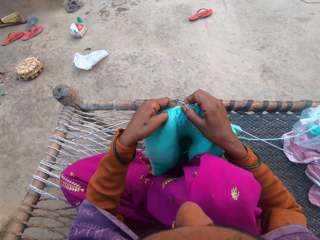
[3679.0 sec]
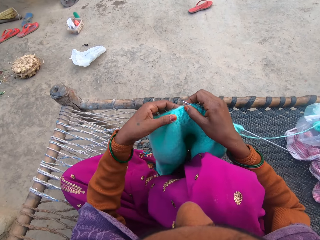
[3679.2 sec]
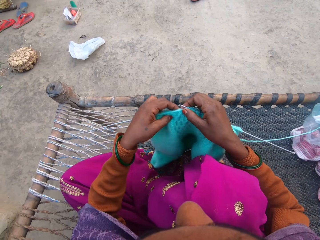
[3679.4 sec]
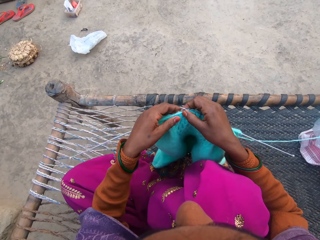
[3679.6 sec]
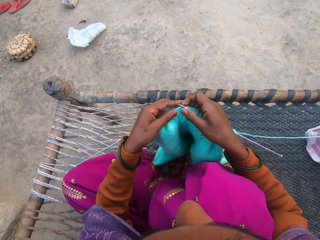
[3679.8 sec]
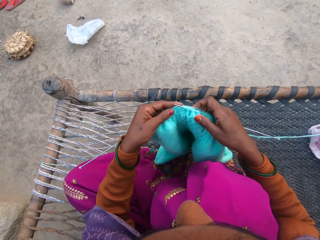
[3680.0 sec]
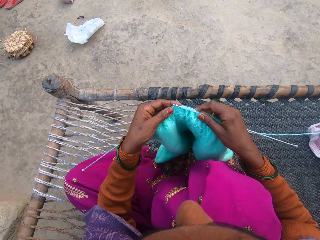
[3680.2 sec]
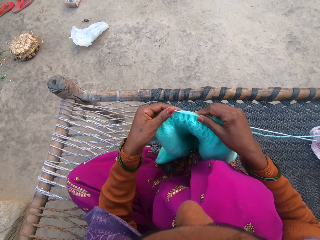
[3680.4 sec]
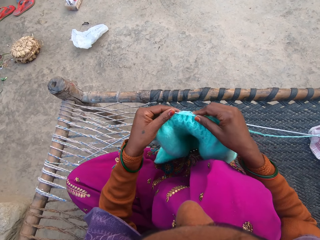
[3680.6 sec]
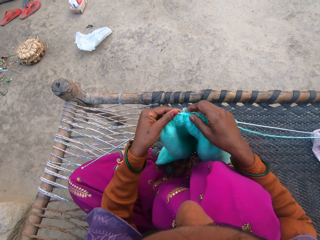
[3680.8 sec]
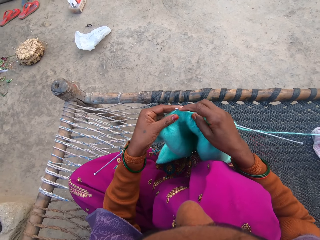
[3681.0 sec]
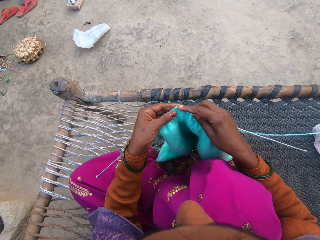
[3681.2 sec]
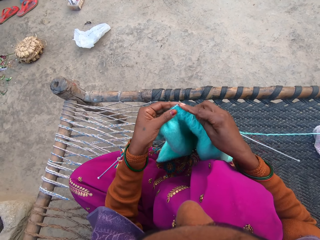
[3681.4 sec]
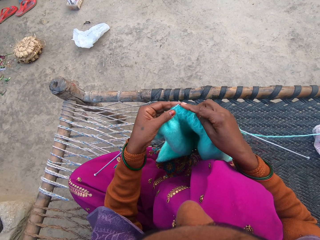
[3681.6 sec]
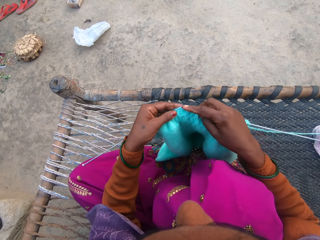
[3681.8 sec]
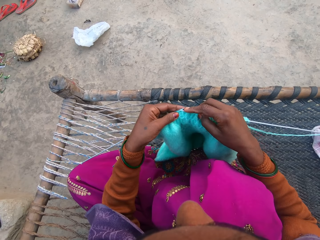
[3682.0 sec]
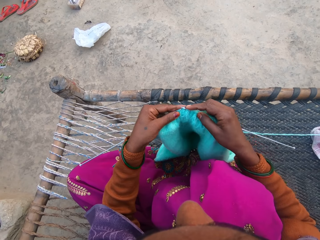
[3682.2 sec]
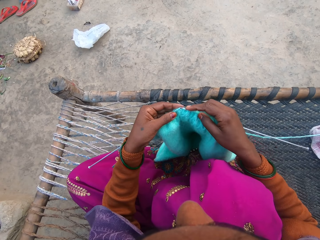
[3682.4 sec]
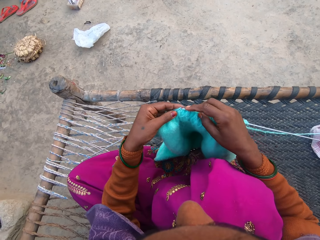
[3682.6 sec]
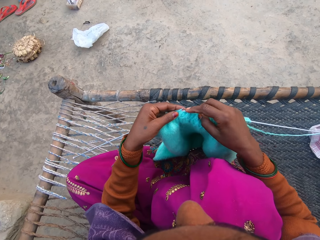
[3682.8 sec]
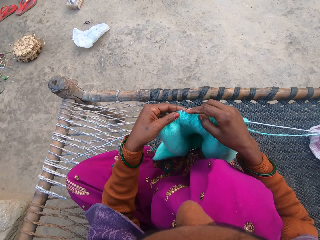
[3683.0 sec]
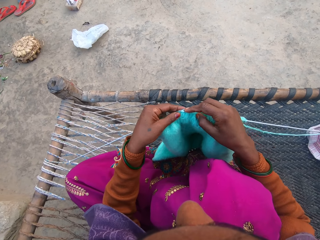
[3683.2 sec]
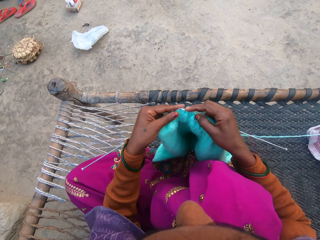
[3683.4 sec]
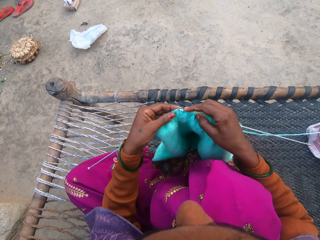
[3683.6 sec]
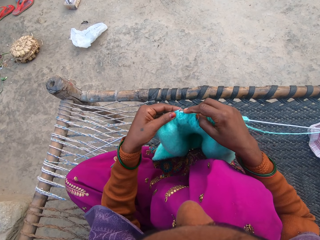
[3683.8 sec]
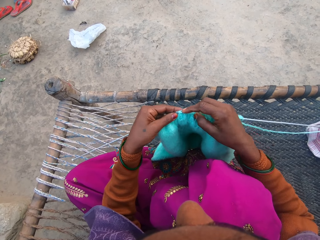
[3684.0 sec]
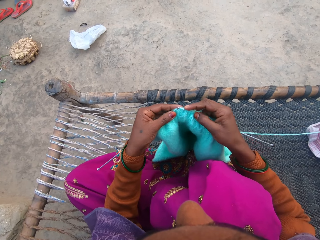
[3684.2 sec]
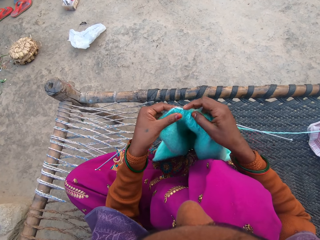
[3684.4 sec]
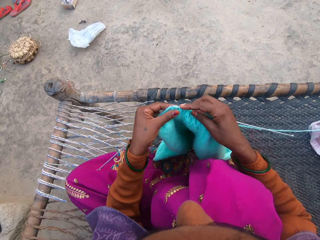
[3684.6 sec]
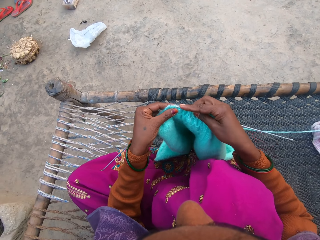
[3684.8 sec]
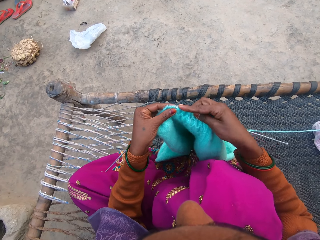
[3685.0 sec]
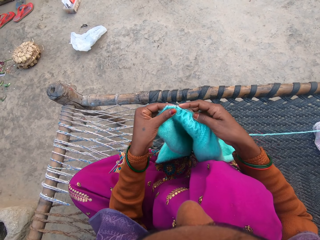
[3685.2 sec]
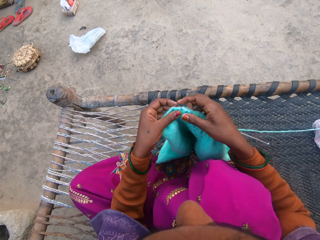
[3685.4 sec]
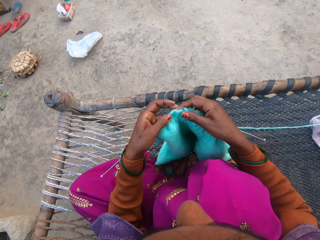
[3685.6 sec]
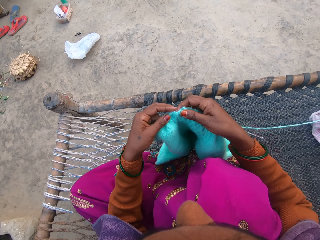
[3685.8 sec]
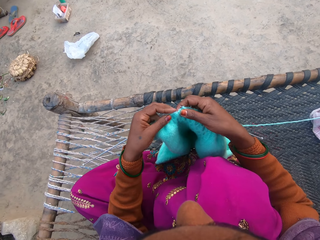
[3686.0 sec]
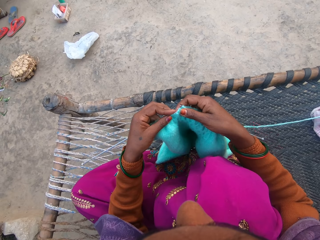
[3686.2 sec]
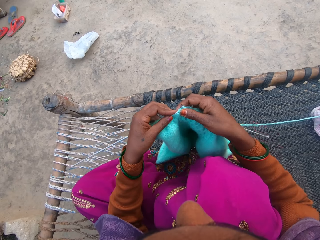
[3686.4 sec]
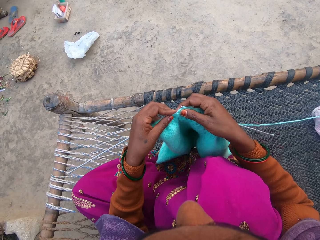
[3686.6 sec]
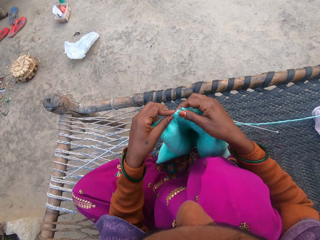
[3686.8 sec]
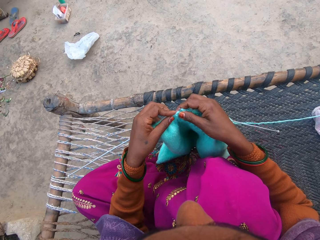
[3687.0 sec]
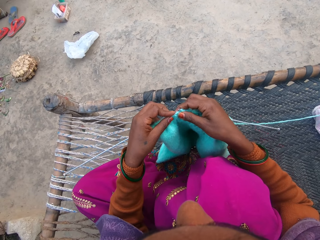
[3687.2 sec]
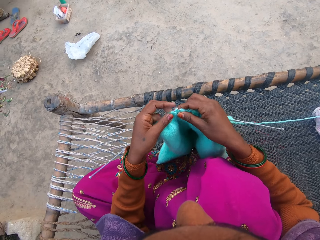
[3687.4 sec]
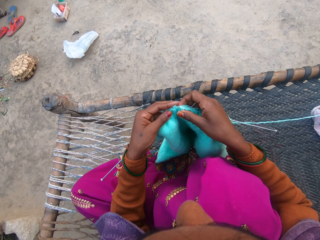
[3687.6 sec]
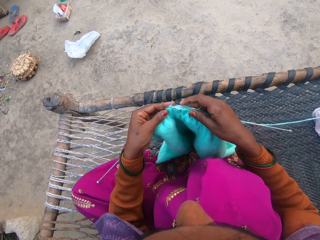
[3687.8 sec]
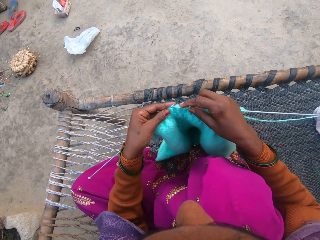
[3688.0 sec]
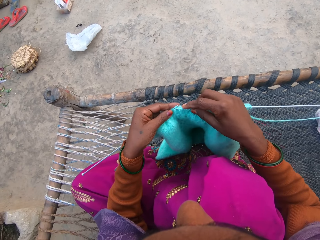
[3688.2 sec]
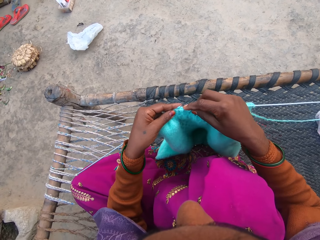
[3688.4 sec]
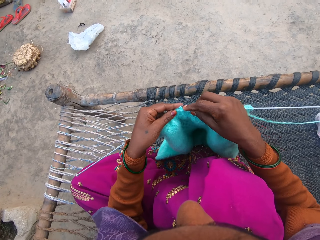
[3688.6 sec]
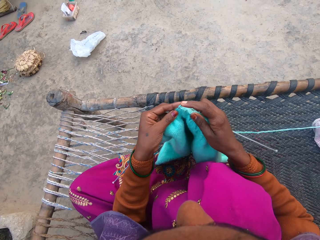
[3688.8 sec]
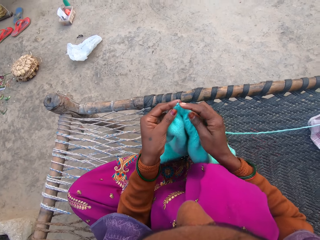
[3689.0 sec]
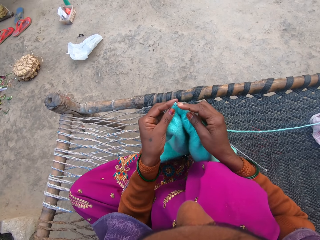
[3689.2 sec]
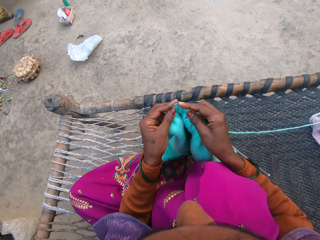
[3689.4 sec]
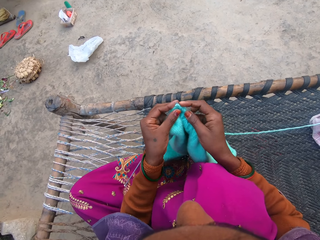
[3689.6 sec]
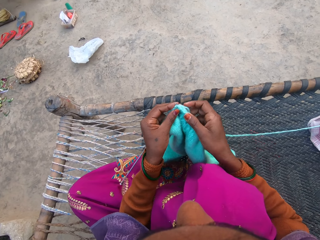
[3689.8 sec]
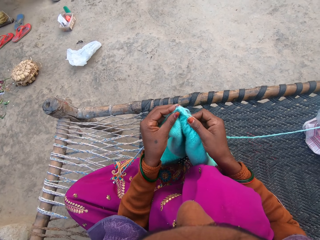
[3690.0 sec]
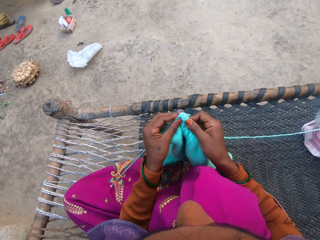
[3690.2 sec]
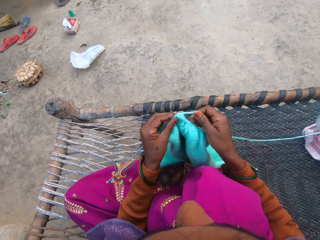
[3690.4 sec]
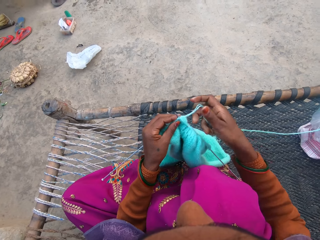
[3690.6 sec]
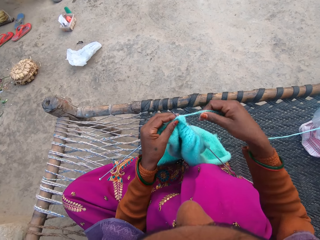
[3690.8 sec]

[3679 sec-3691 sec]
The camera wearer crochets the yarn.

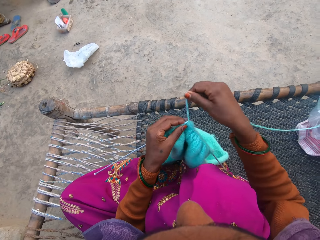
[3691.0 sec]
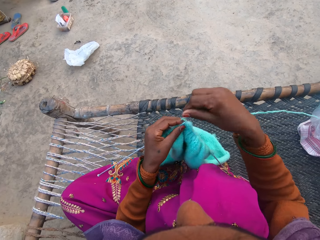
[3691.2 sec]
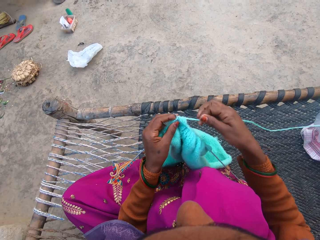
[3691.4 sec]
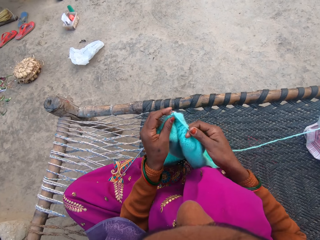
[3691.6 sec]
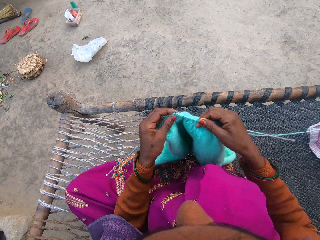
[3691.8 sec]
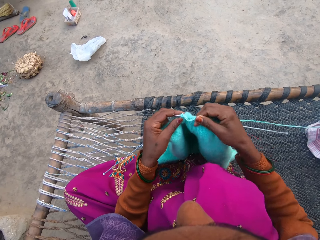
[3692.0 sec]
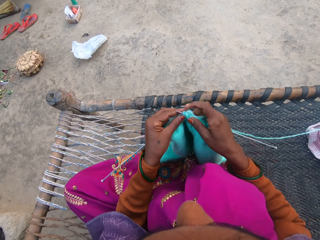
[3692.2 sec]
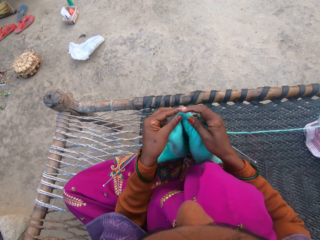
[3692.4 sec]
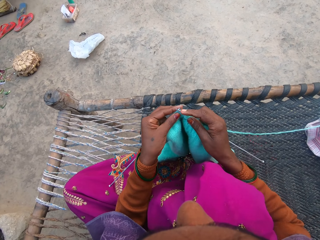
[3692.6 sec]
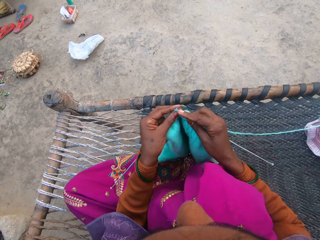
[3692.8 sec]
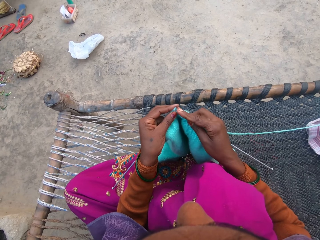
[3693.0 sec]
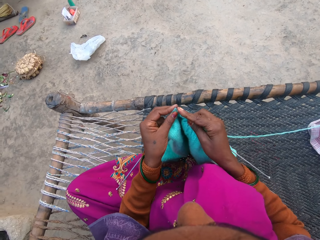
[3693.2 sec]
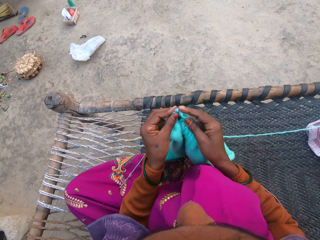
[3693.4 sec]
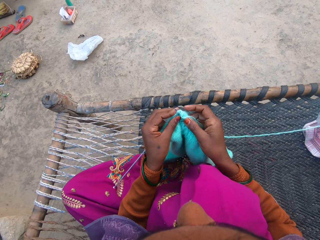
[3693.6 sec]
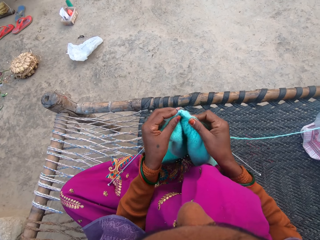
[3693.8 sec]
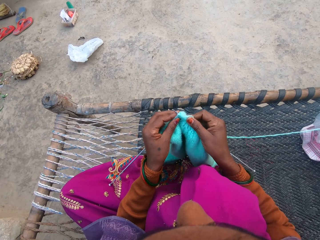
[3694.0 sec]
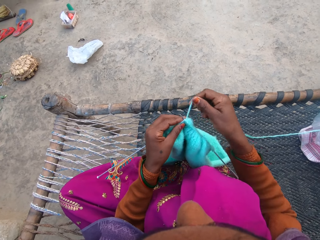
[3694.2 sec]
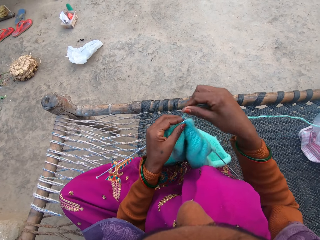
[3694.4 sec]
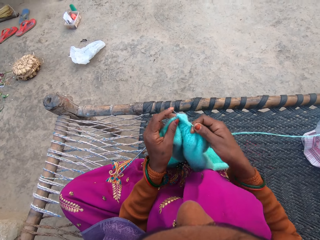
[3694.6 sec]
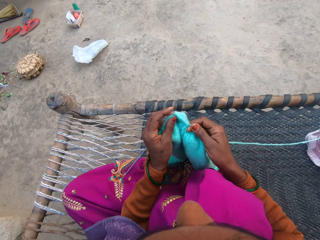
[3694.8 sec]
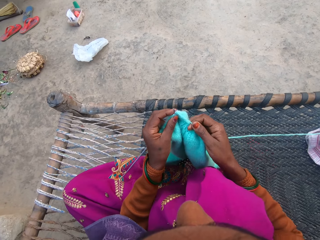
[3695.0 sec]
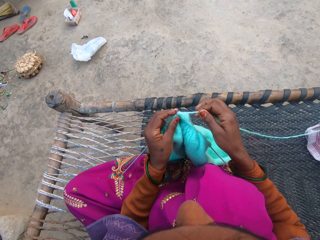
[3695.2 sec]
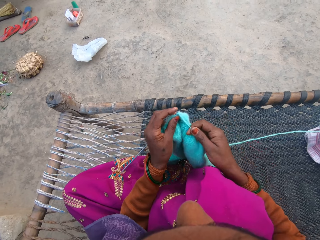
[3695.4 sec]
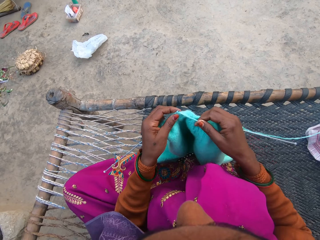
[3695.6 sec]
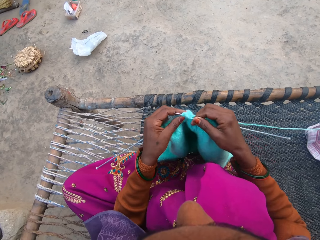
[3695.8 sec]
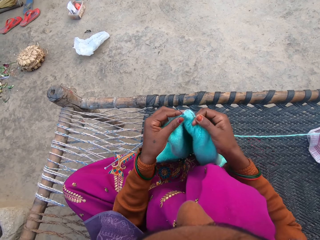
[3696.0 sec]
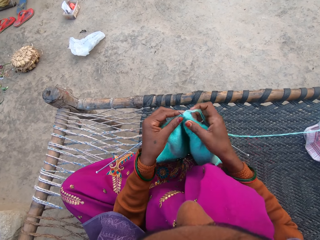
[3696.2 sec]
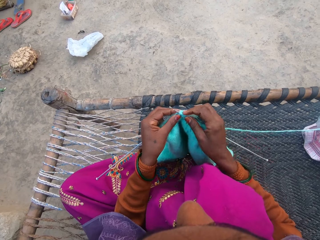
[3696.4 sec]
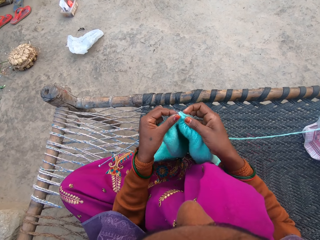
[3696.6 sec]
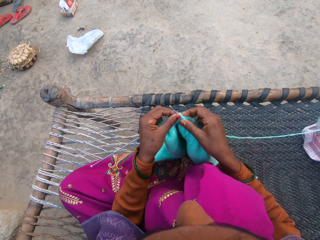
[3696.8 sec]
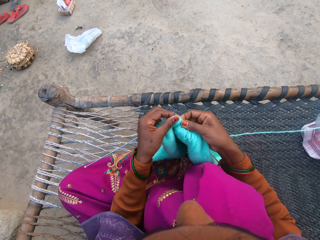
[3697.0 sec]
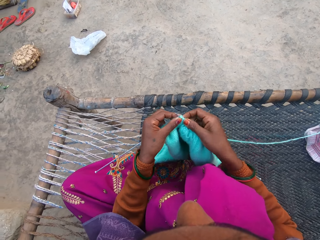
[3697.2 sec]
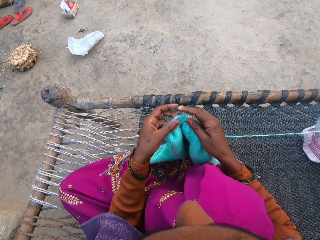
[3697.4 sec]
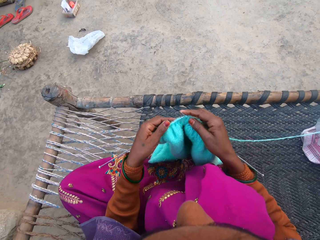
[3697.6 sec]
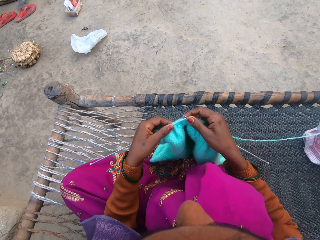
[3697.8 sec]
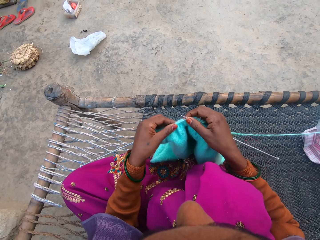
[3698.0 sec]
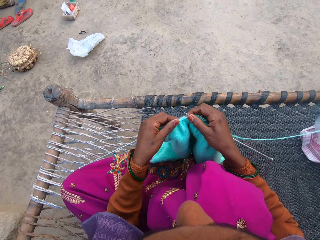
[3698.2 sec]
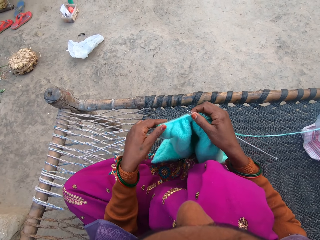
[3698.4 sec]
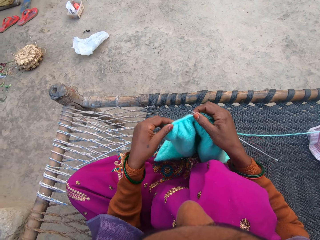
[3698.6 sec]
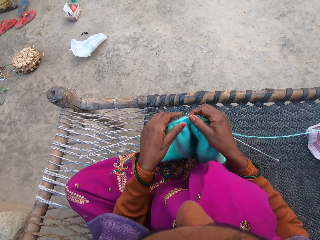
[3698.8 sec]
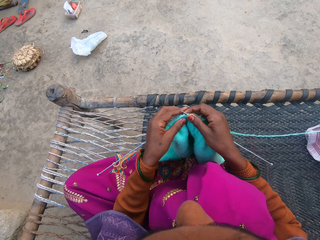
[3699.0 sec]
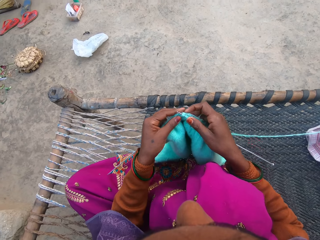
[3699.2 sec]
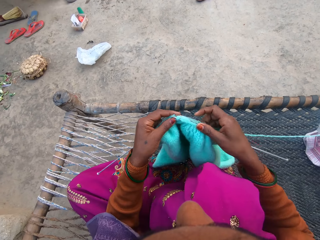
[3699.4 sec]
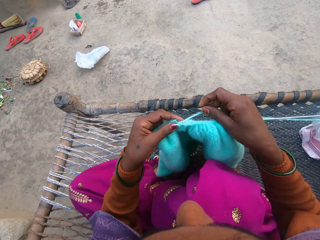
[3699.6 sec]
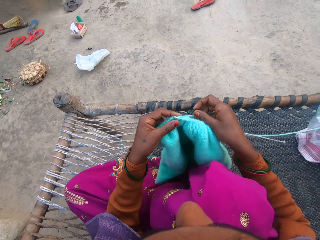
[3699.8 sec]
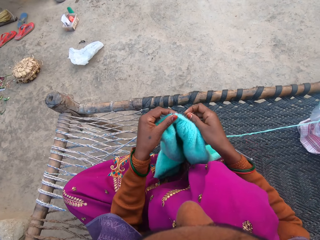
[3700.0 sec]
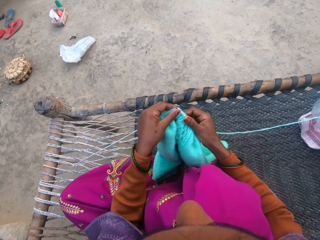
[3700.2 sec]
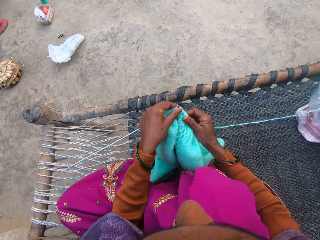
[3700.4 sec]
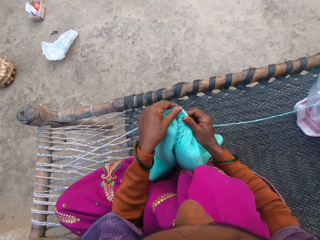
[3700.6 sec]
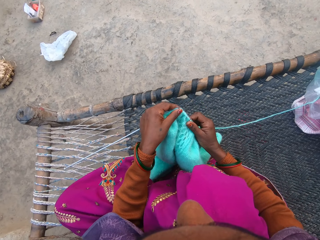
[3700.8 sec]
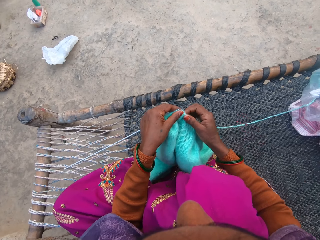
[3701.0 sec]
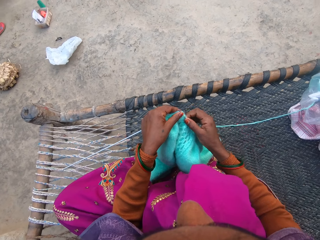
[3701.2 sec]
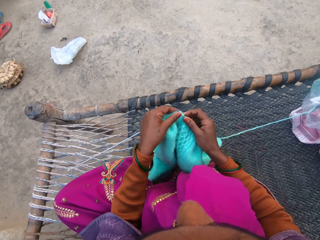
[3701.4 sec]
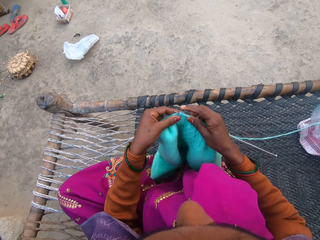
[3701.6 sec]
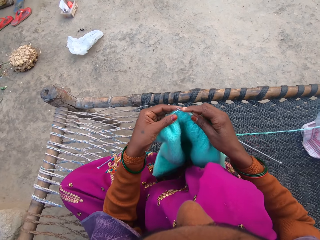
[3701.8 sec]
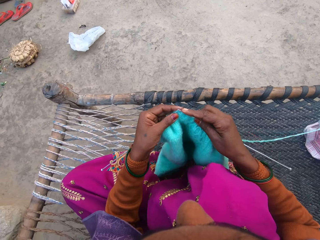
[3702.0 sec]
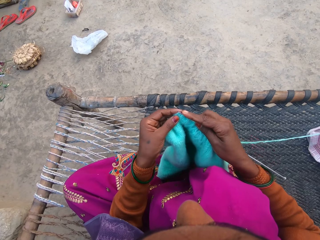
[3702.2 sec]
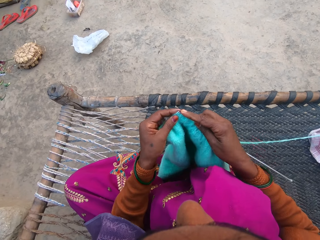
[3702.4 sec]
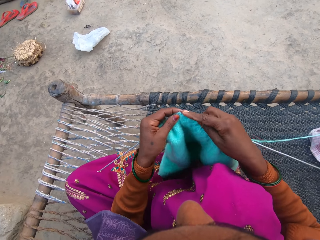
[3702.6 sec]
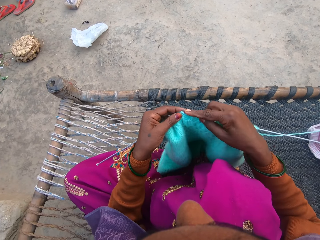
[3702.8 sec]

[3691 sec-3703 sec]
The camera wearer adjusts the sweater on the needles. They knit the sweater with the pair of needles and the yarn.
